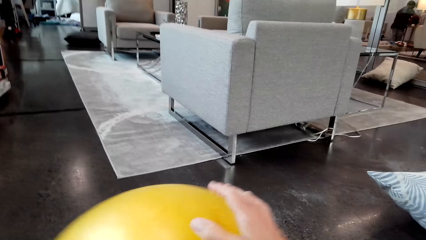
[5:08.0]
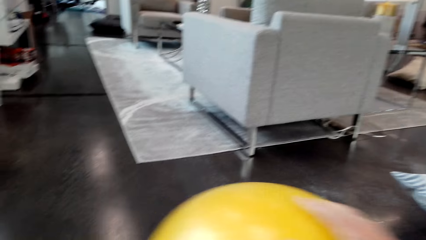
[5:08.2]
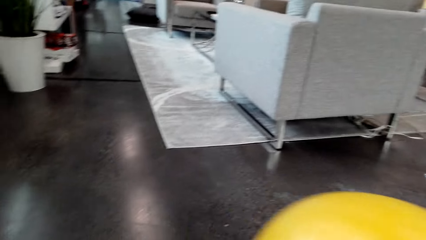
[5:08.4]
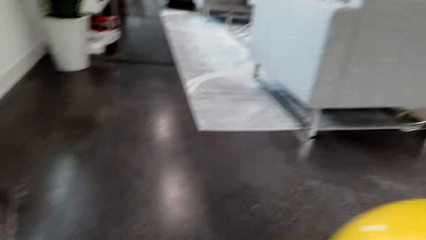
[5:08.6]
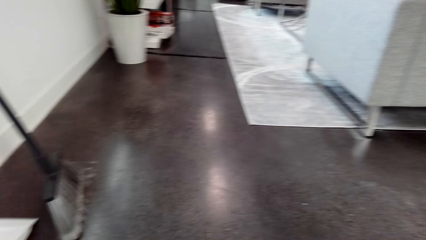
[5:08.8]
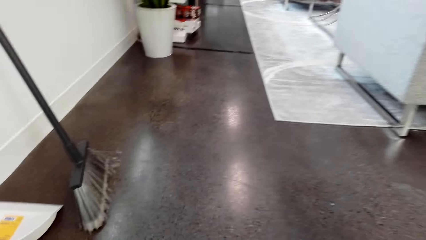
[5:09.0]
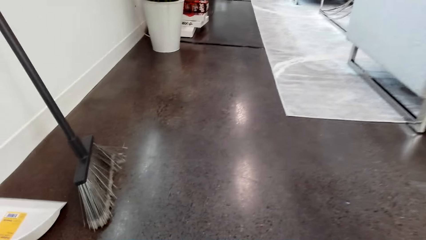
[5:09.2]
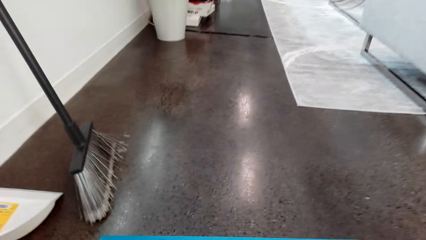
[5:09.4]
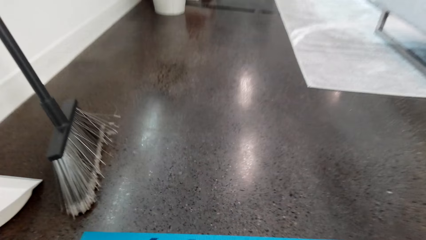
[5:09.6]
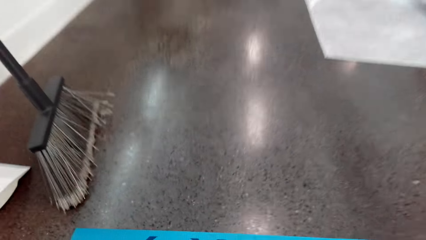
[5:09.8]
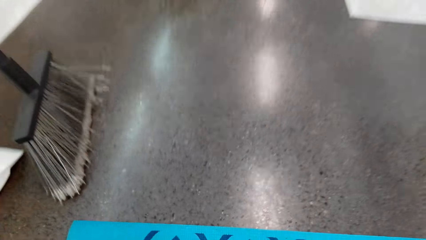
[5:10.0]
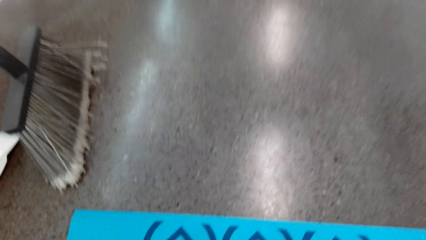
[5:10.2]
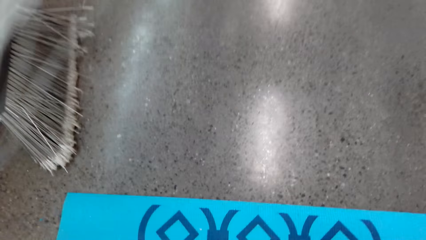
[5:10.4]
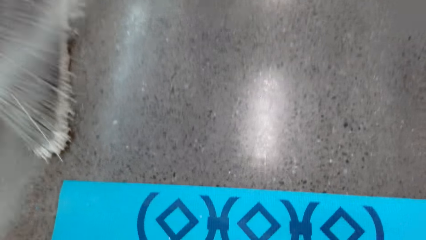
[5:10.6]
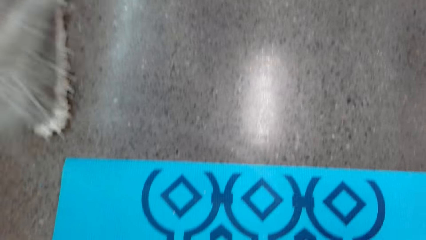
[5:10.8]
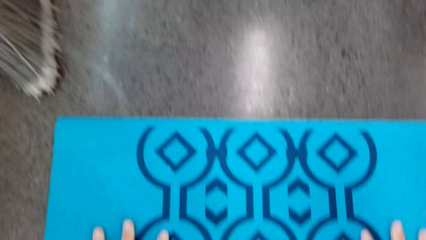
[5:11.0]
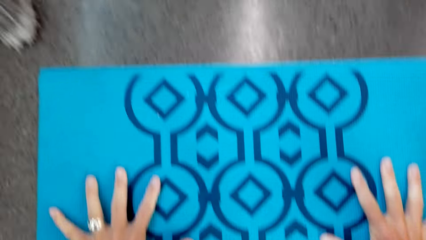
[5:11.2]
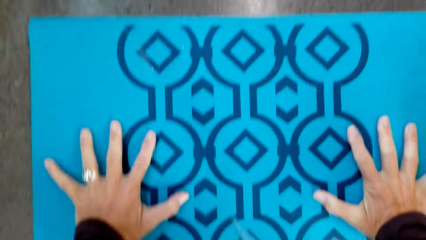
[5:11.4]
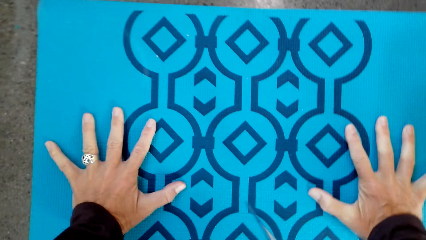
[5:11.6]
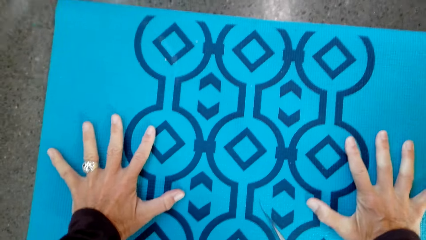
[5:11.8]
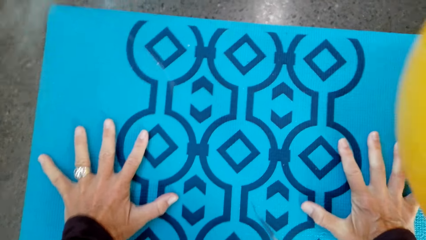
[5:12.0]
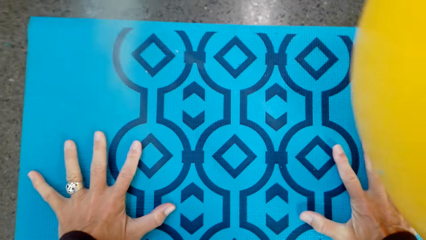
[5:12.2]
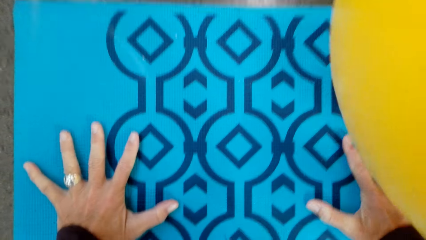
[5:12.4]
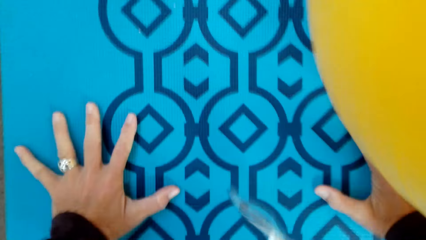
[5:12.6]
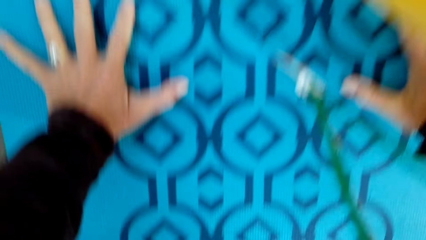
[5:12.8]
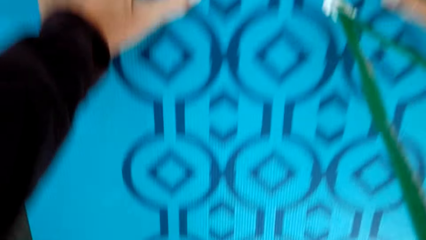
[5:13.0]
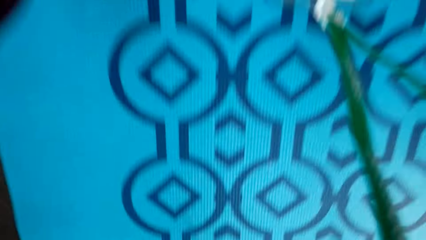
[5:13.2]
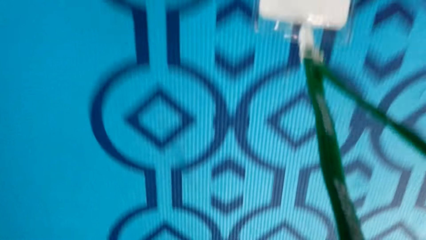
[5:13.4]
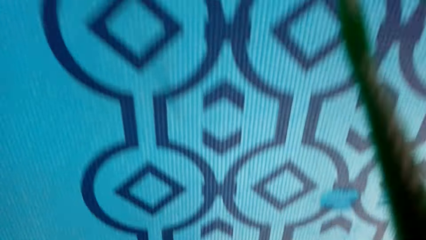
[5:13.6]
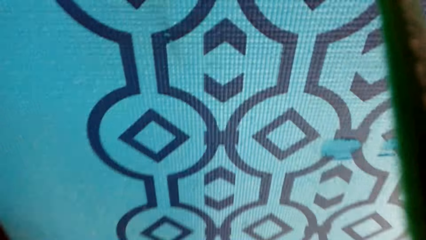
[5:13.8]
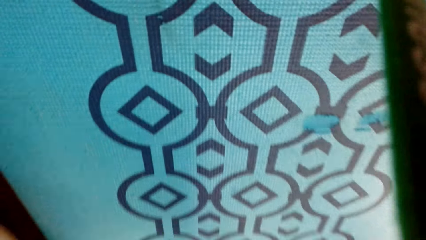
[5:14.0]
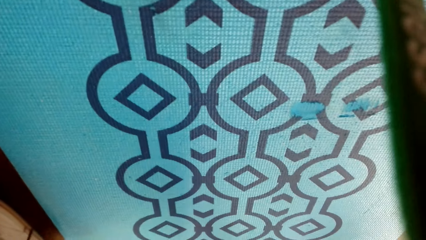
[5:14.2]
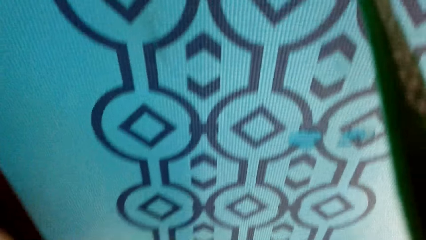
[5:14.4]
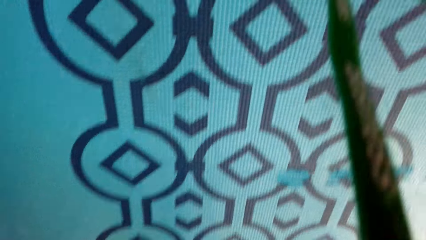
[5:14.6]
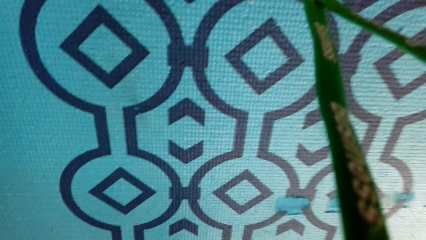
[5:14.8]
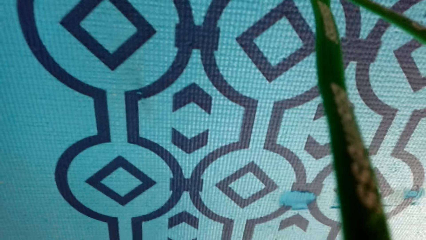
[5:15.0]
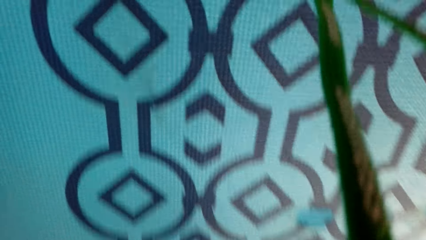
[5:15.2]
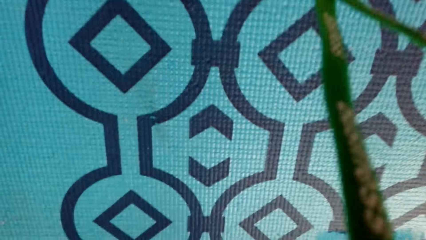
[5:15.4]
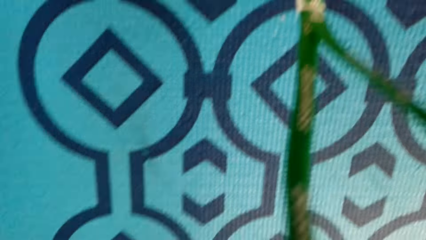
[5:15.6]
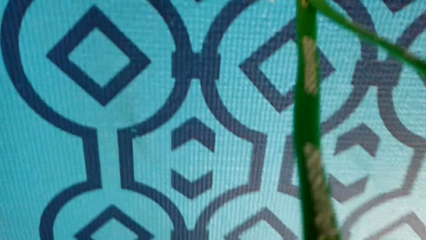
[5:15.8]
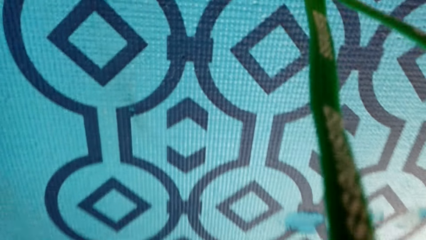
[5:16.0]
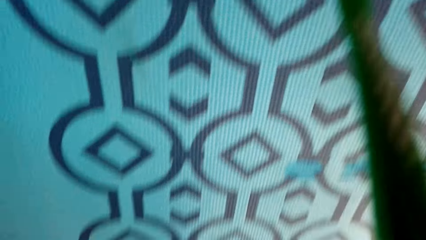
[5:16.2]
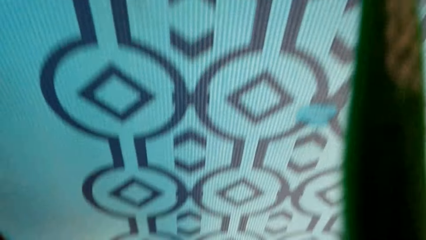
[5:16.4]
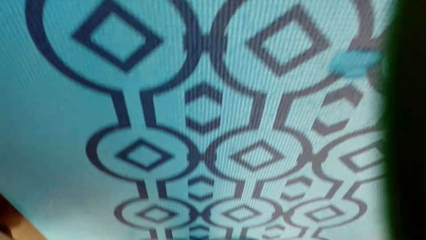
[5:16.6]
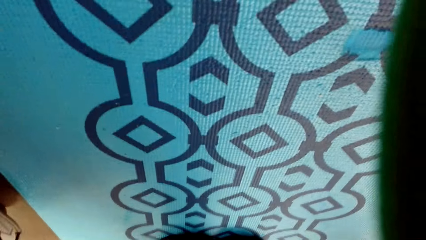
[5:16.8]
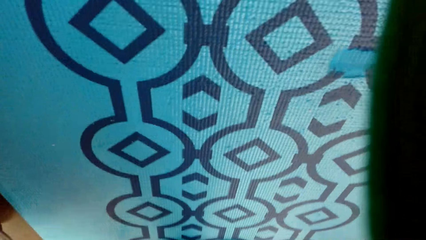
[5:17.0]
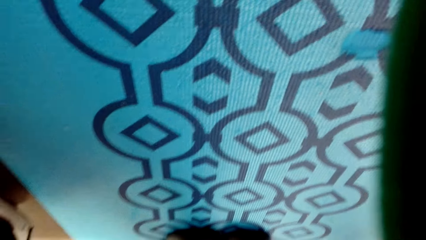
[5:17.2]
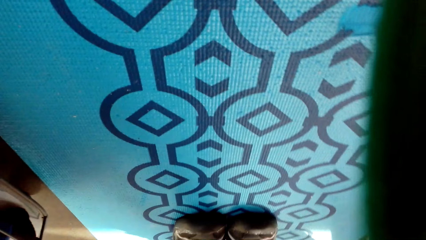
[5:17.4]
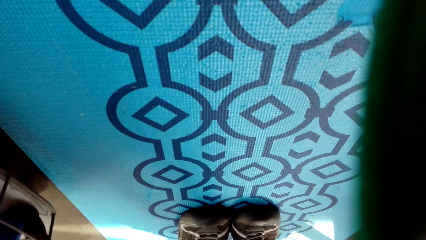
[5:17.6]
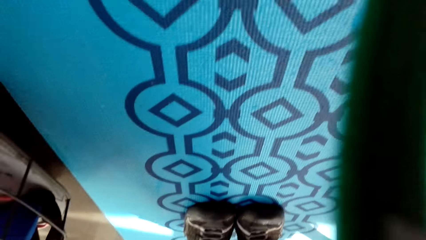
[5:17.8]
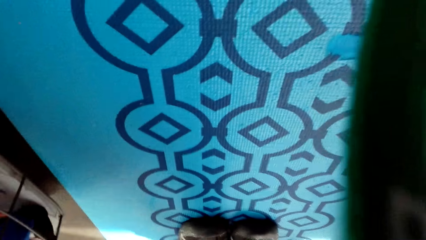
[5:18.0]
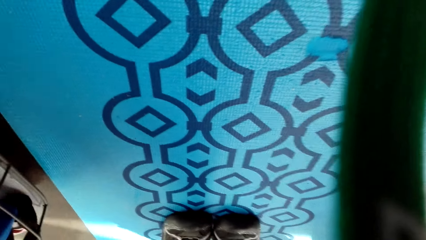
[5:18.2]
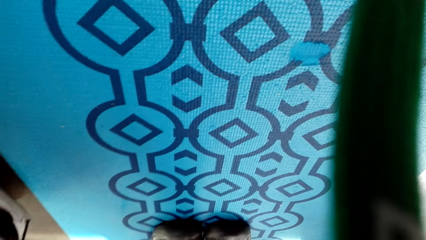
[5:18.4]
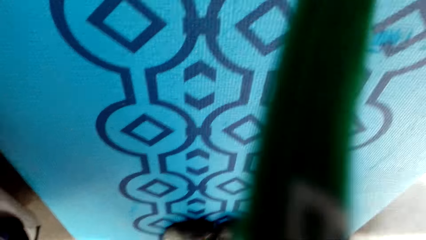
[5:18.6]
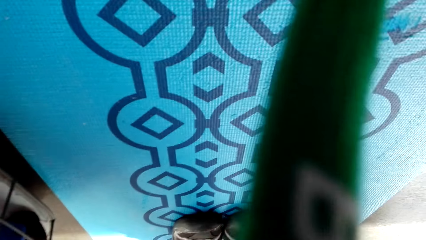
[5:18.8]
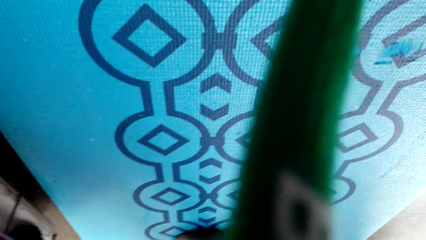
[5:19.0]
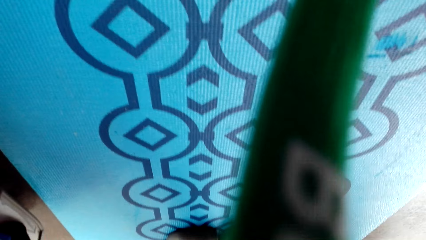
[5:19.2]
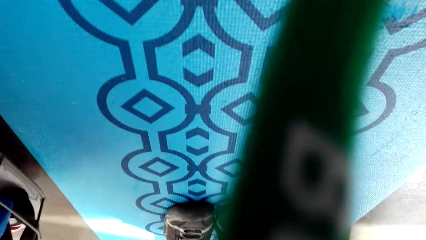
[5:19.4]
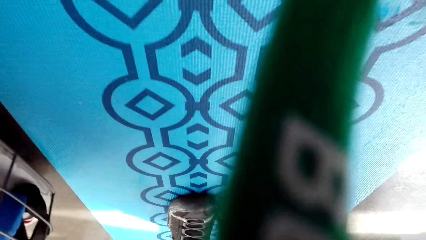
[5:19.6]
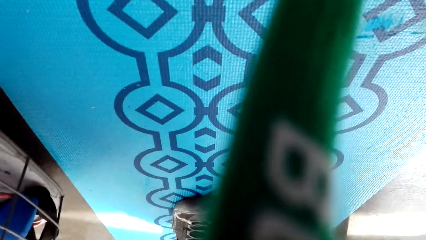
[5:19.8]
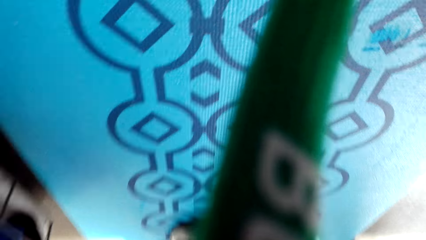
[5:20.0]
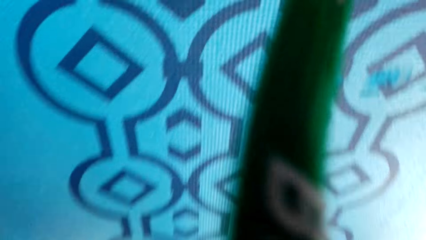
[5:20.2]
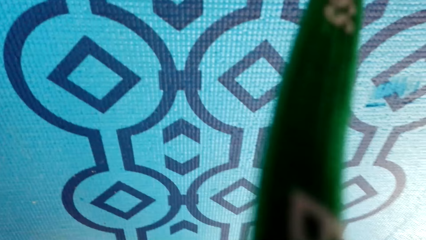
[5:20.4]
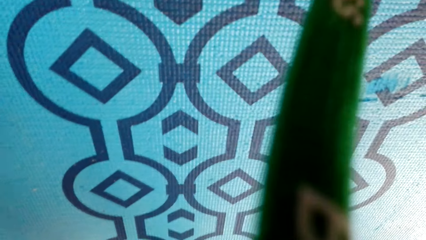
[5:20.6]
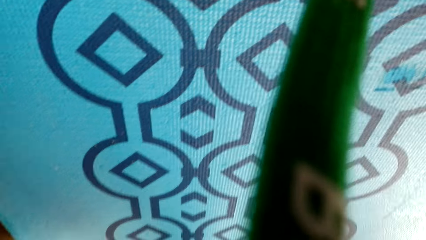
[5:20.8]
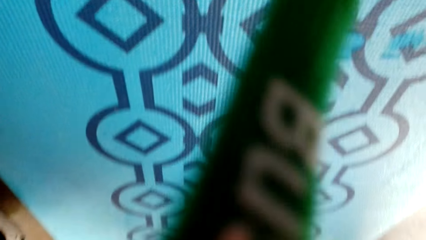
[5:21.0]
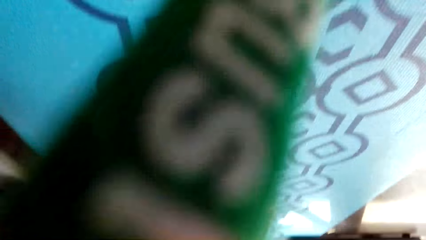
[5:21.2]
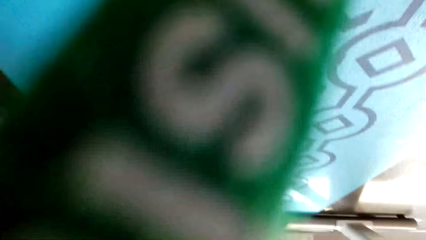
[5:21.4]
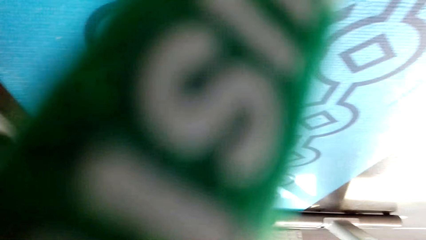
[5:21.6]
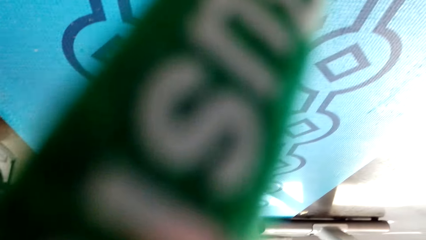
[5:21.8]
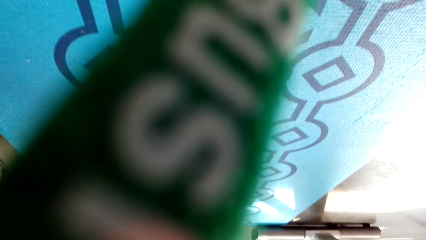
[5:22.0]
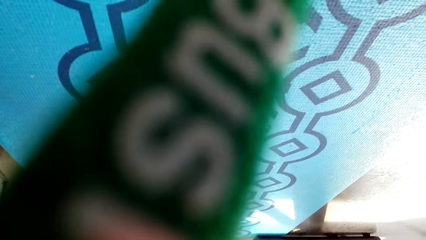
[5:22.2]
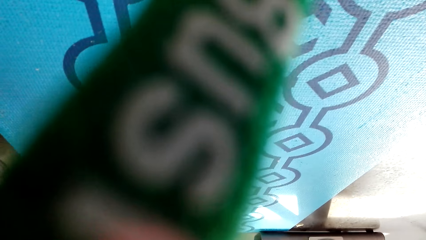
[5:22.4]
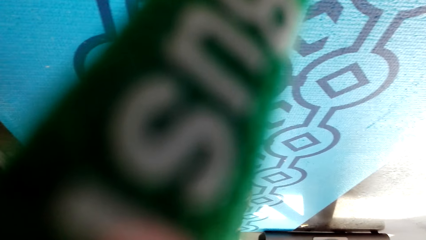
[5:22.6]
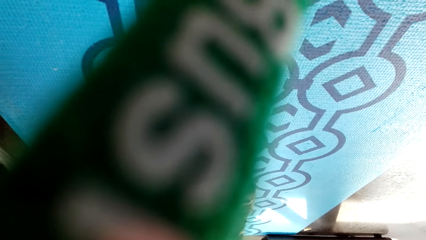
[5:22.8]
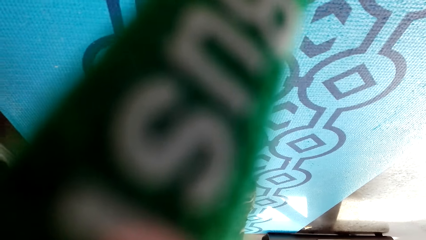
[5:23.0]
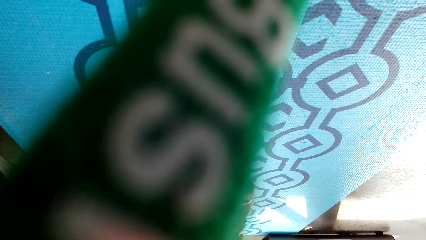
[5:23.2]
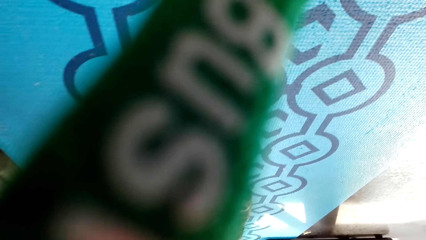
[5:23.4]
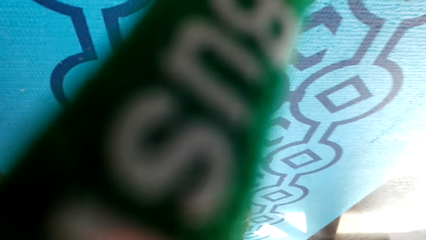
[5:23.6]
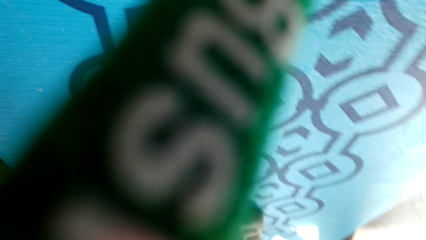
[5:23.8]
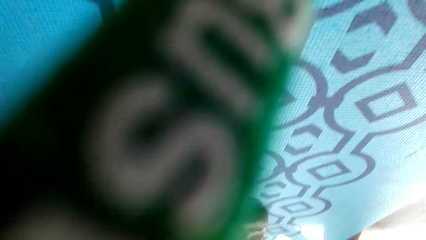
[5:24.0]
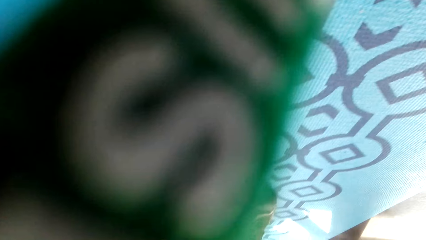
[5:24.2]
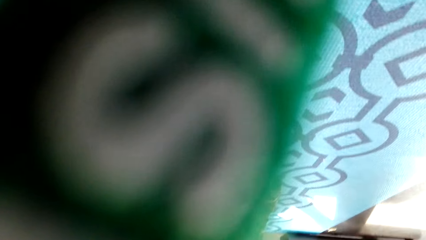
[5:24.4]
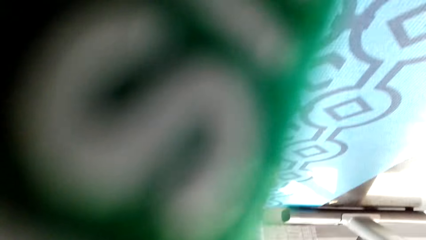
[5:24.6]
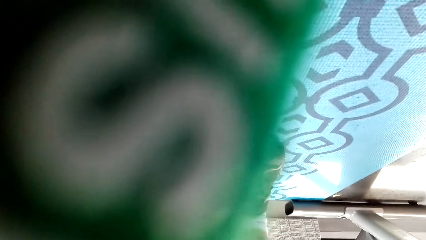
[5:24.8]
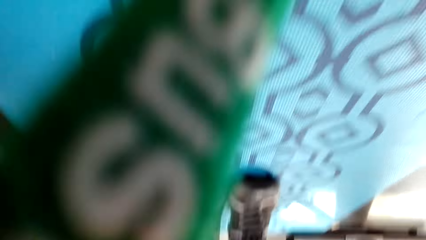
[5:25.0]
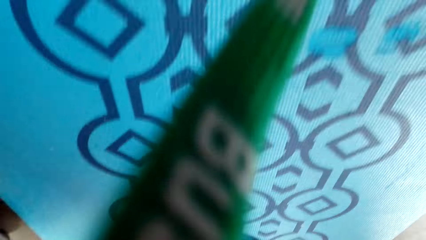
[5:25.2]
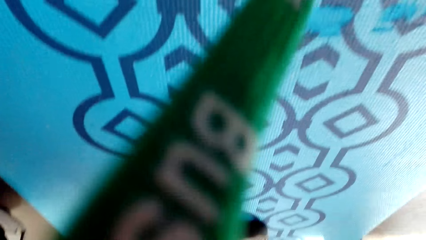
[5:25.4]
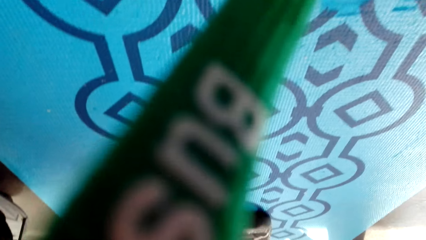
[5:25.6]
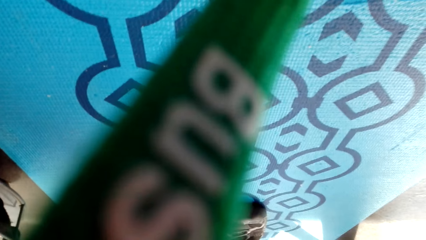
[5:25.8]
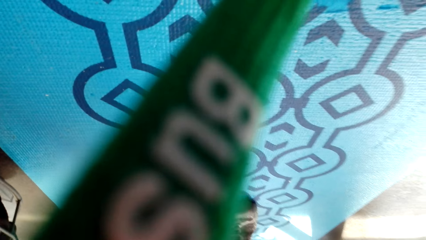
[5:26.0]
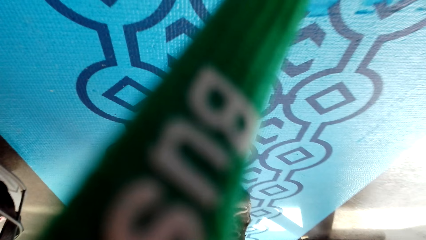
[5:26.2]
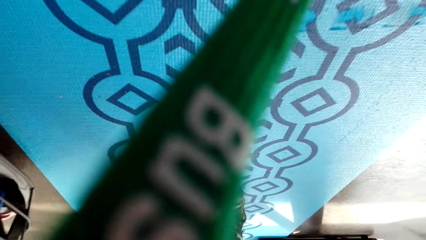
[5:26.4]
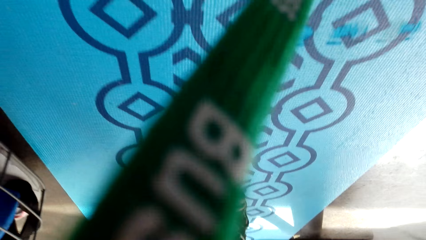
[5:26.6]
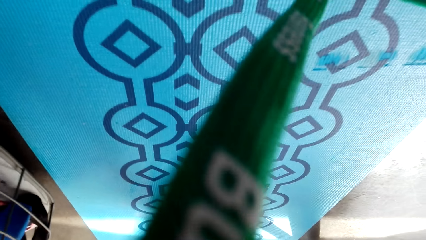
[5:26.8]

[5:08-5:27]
The camera wearer puts the ball aside. They bend down, put hands on the carpet and exercise on the carpet.
